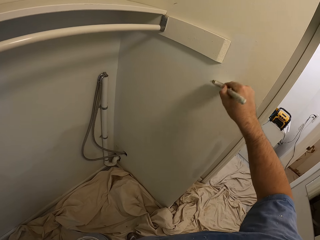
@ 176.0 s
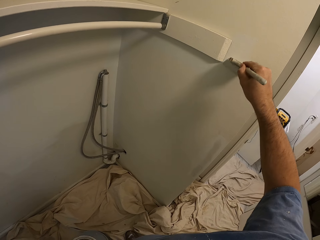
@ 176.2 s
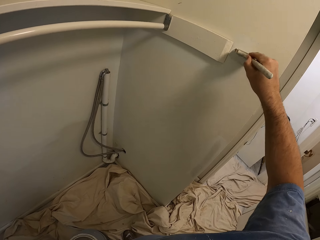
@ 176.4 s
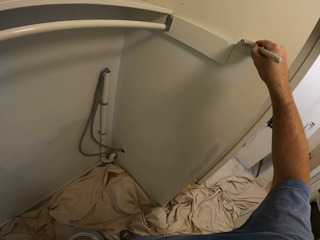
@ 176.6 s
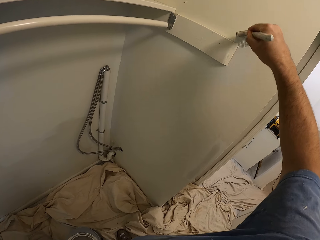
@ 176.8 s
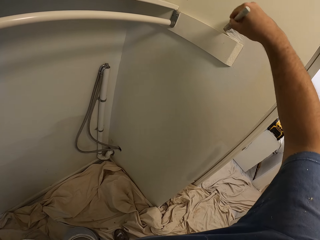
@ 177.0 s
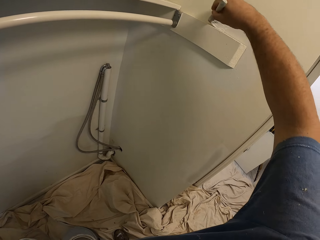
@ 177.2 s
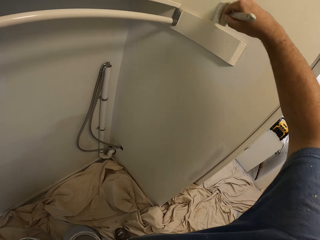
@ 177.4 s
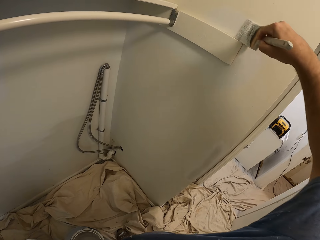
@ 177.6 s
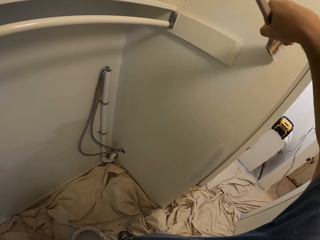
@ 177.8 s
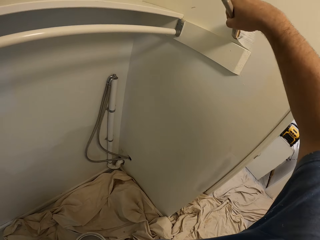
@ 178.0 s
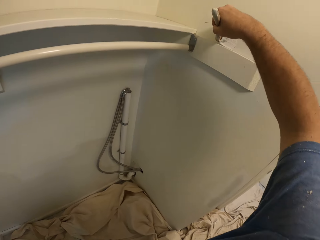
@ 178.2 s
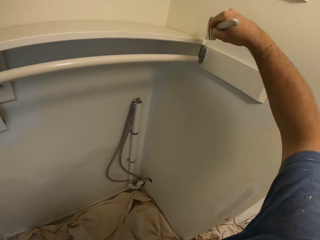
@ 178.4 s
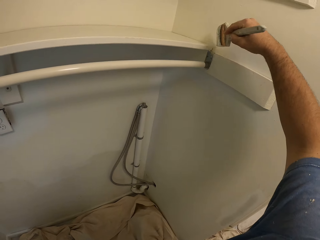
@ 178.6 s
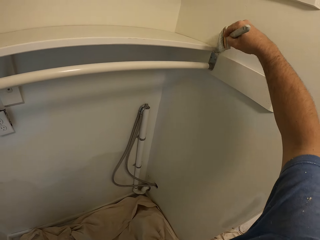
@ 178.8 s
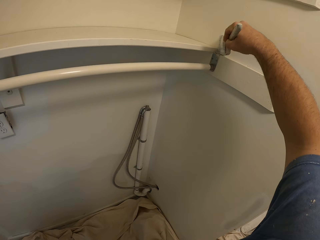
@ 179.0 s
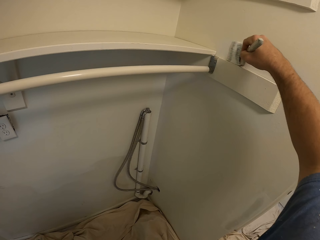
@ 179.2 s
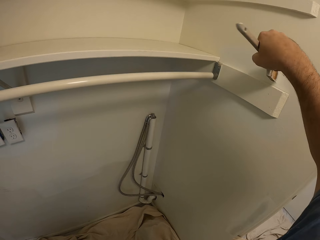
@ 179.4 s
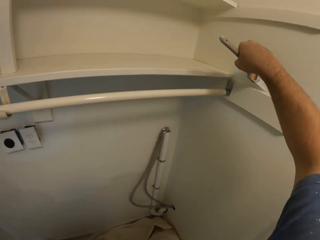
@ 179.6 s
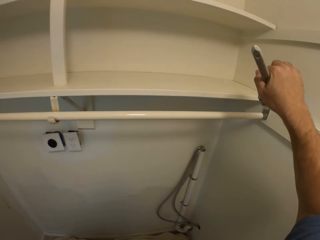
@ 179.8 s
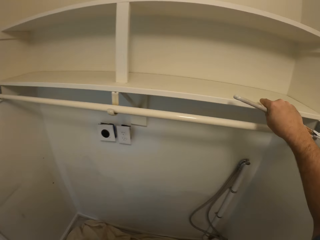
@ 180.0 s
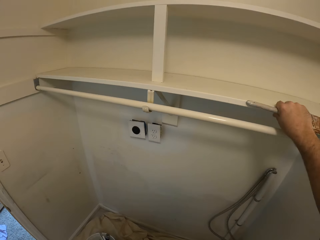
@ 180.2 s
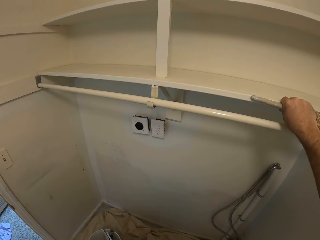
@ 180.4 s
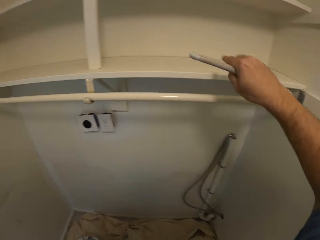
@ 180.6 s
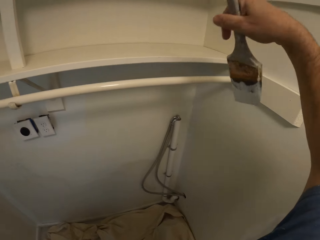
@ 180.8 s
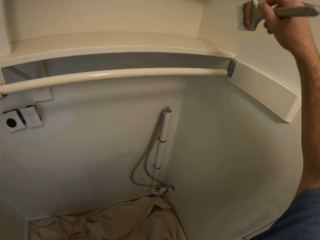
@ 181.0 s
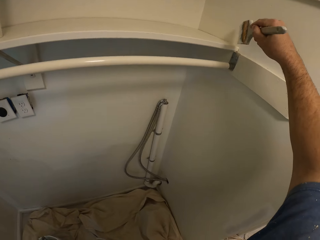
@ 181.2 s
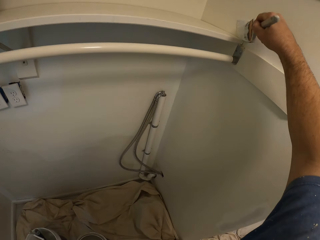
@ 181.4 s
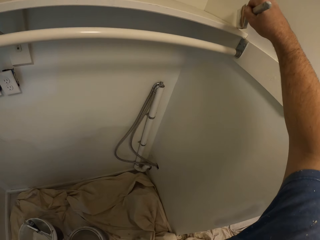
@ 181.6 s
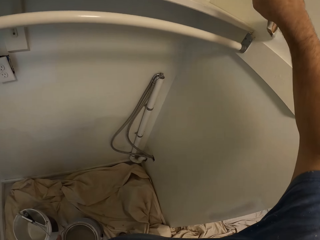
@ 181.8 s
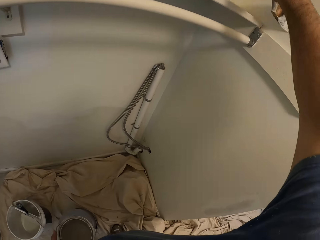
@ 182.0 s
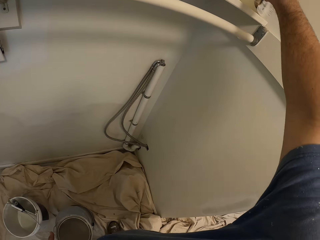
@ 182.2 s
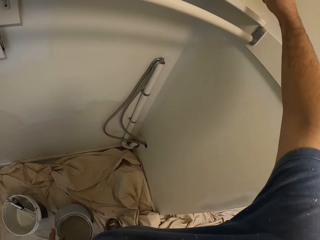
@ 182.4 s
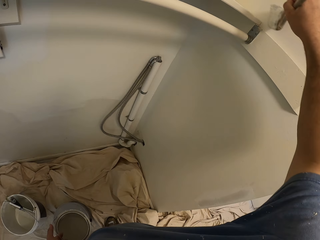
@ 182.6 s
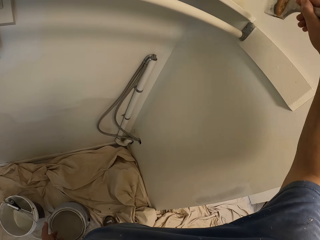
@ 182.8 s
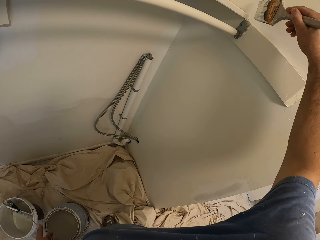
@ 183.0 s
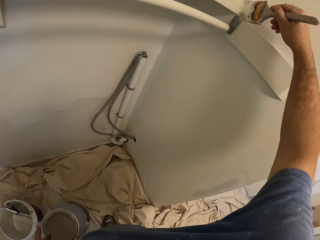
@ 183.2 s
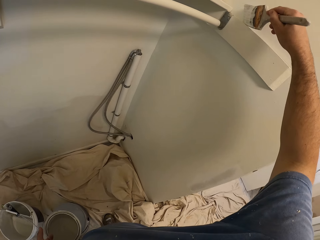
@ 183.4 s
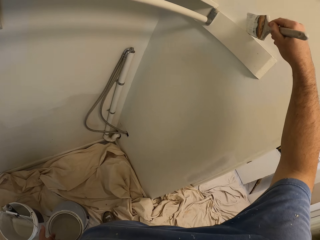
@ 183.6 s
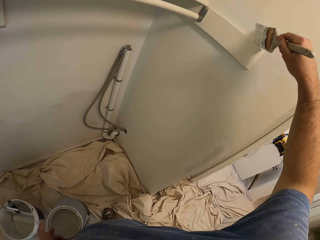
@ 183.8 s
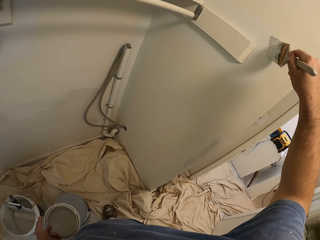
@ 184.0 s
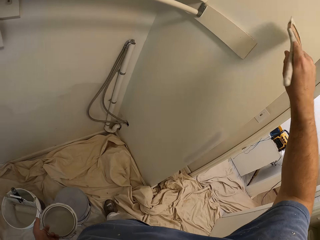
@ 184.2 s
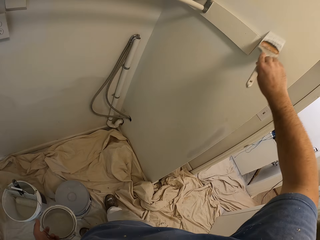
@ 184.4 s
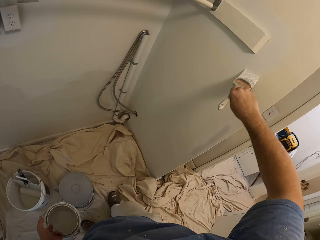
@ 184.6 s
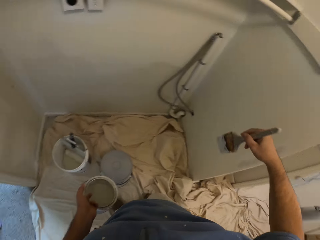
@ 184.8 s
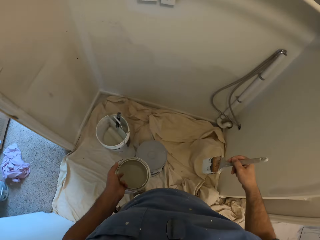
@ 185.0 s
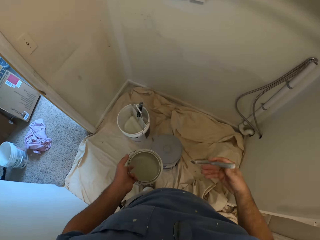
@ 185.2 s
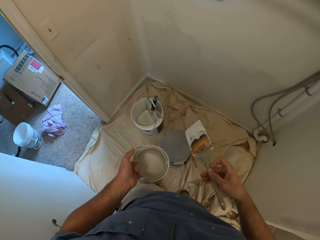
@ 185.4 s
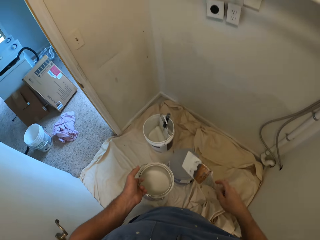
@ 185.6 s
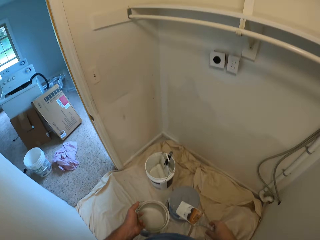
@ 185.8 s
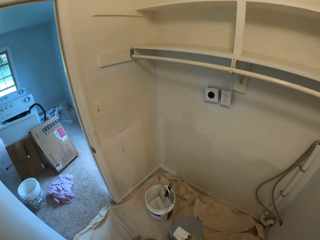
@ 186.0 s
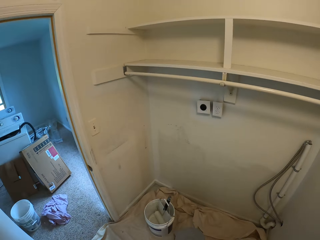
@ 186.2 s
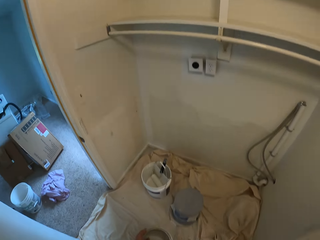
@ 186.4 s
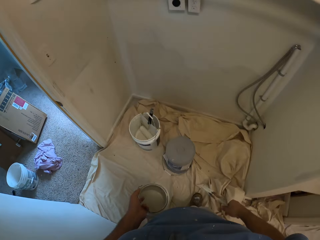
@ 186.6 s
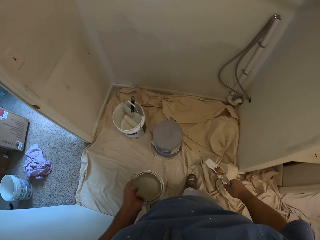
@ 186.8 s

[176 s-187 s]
The camera wearer stares at the shelf. They paint the wall. They stare down. They stare at the wall.

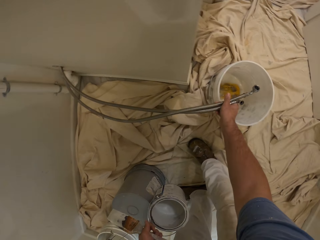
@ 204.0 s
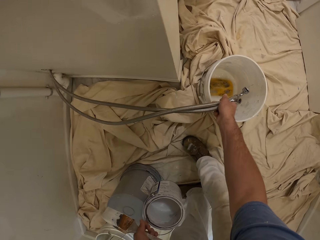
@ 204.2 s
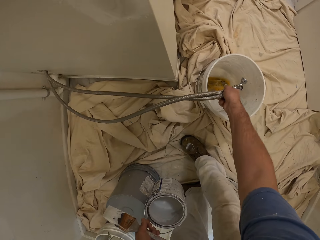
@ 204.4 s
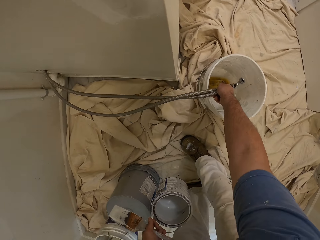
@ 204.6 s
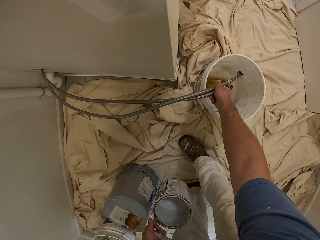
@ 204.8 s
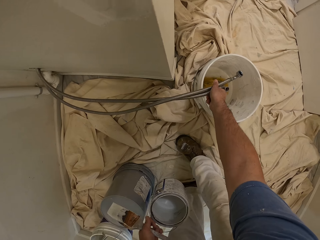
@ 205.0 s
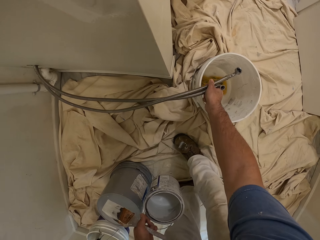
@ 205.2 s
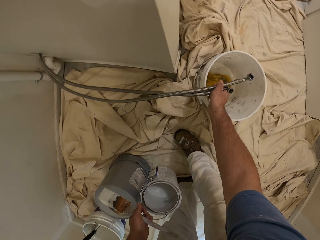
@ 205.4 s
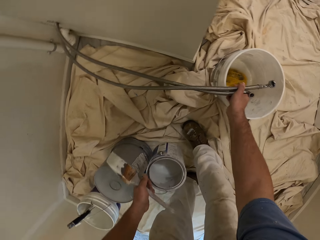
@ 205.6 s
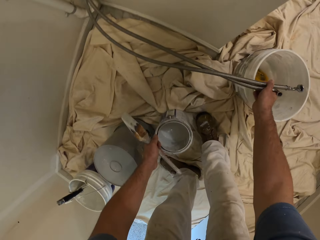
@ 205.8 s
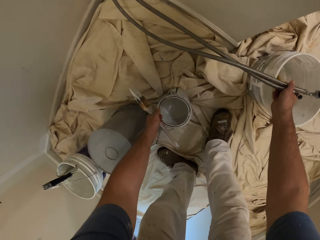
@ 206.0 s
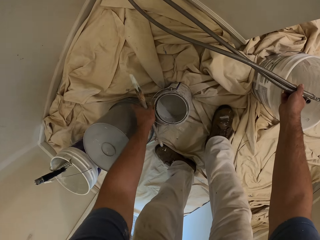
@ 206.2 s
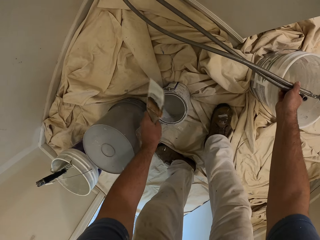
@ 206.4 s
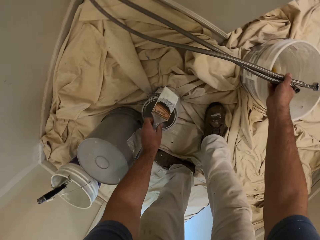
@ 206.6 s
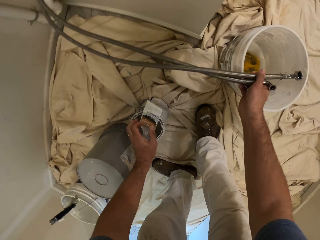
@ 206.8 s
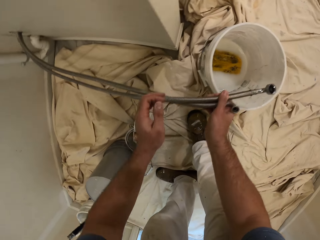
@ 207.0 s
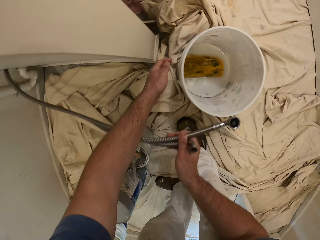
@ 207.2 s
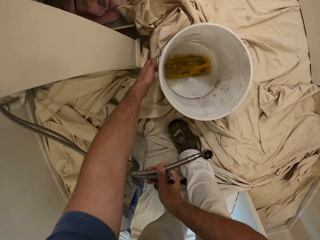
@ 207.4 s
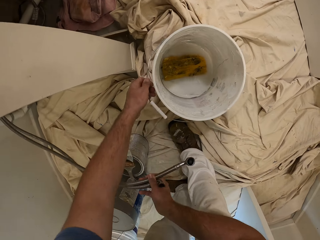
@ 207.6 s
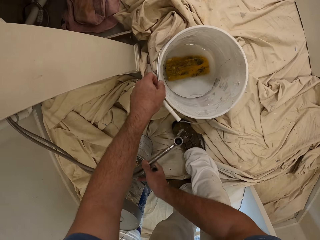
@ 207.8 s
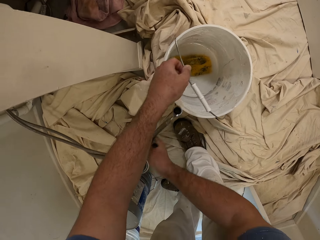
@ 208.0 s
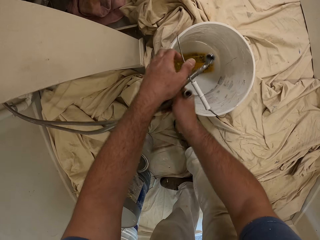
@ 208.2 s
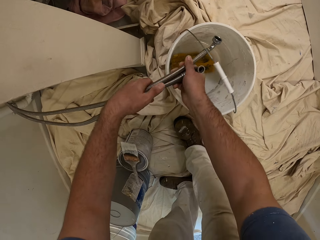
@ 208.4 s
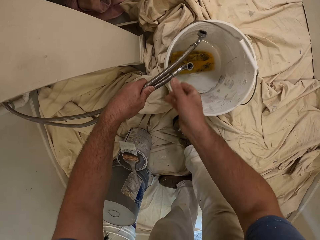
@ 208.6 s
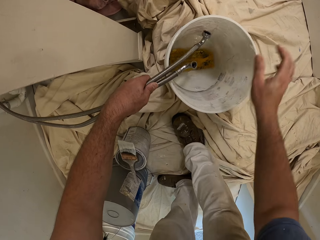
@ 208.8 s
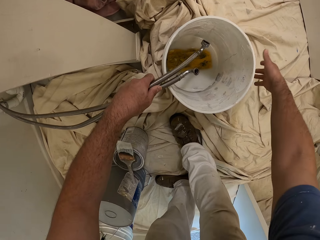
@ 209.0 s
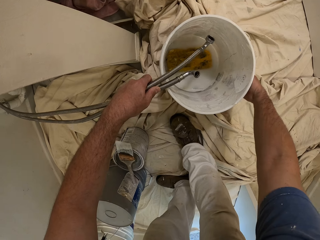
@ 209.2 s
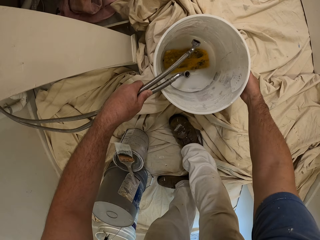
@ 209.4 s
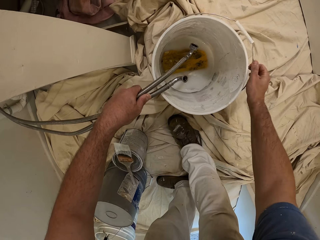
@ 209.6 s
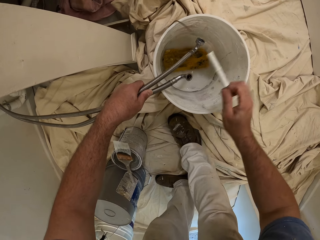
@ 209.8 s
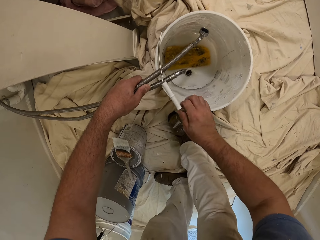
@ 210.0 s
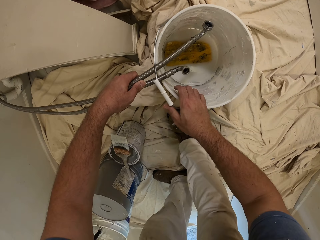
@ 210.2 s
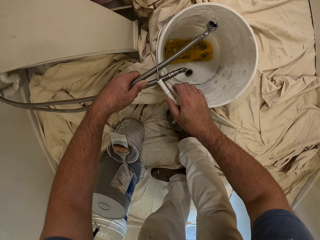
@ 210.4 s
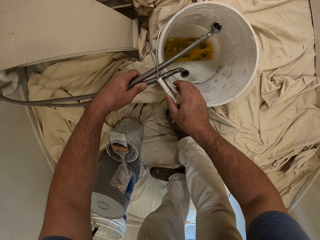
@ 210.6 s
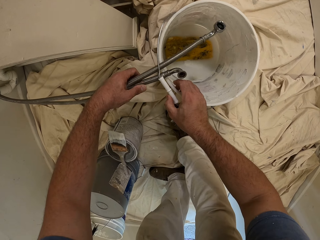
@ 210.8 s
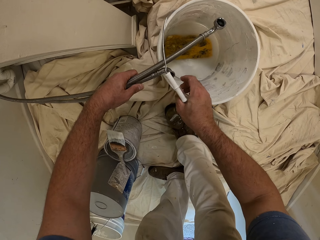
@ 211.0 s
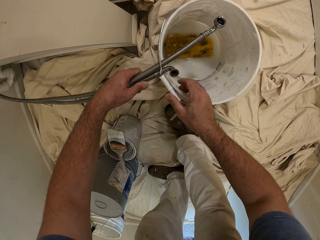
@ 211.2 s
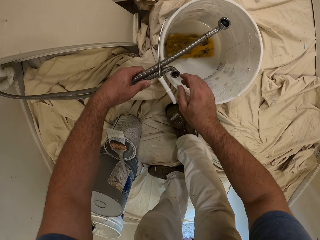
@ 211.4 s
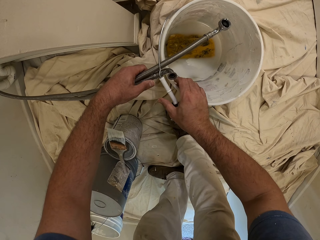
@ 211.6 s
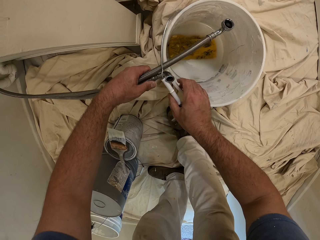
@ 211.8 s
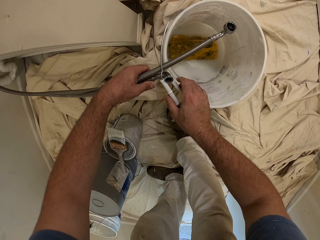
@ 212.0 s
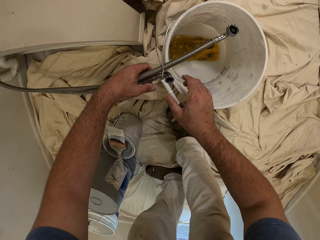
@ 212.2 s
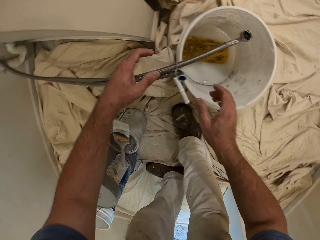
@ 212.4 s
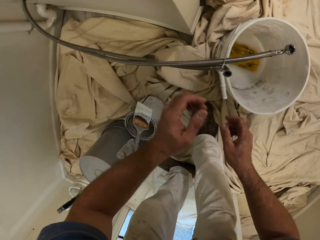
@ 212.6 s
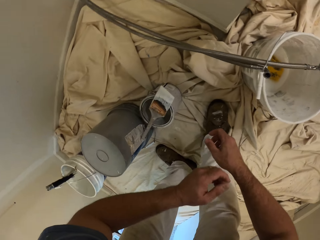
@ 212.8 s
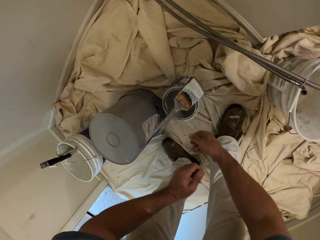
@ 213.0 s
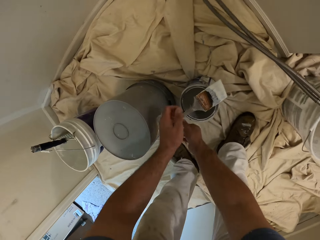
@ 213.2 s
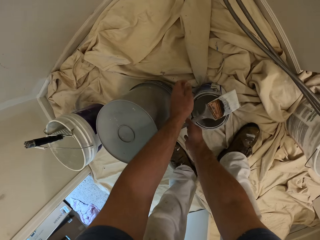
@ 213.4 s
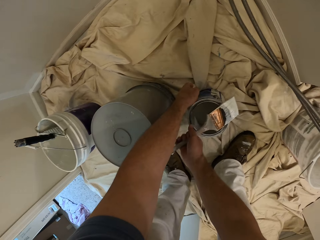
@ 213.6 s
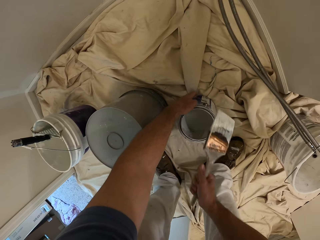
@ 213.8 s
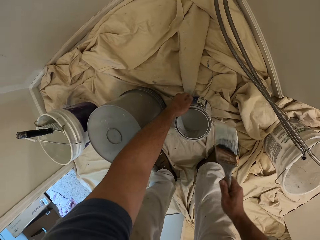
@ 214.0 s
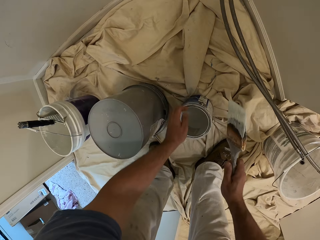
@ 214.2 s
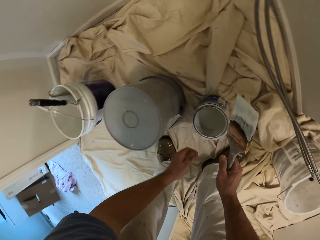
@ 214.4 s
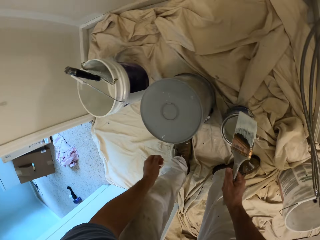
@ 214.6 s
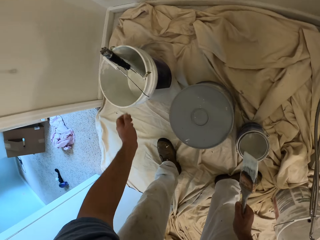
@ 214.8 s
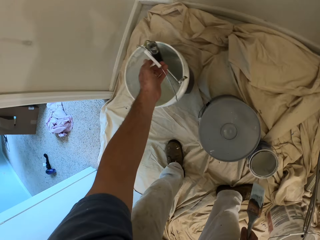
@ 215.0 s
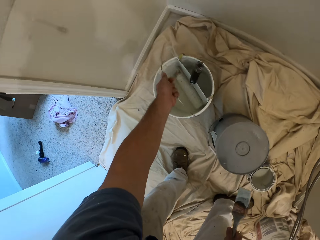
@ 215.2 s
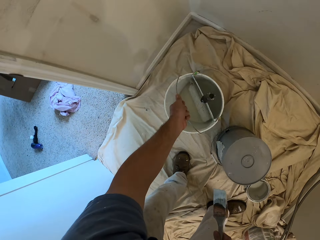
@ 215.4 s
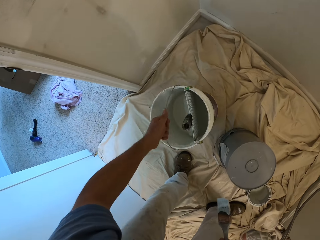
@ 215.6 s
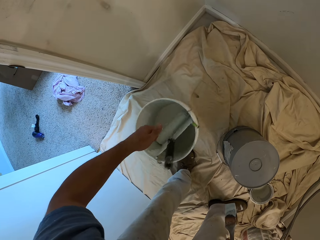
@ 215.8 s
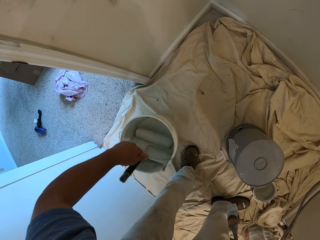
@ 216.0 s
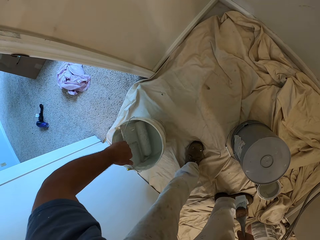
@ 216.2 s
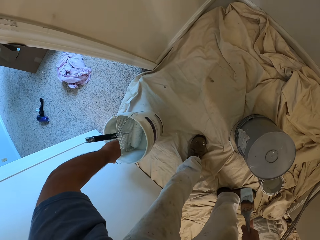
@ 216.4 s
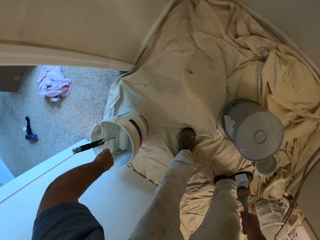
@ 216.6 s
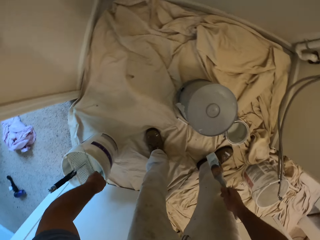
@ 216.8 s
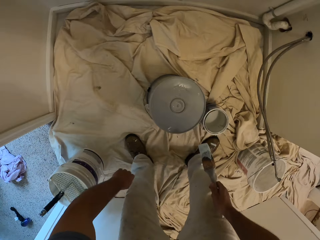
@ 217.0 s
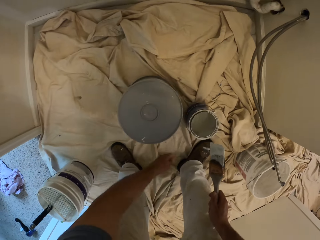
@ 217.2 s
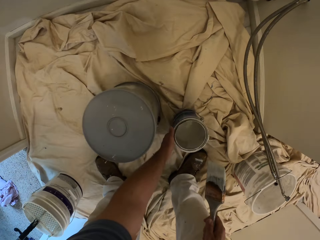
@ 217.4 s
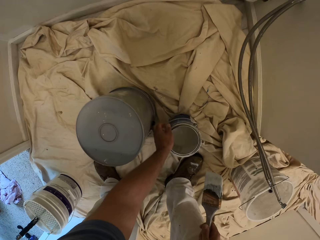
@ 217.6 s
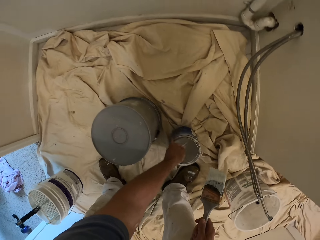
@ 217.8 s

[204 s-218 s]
The camera wearer stares at the pipes. He places the container on the floor. He places the paintbrush on top of the container. He holds a bucket handle. He places the pipes on the bucket. He holds the bucket handle. He hooks the shower hose to the bucket with the bucket handle. He holds the pipes with the bucket handle. He picks up the paintbrush from the container with his right hand. He touches the bucket of paint with his left hand. He holds the container on the floor. He repositions a bucket in the room with his left hand.
